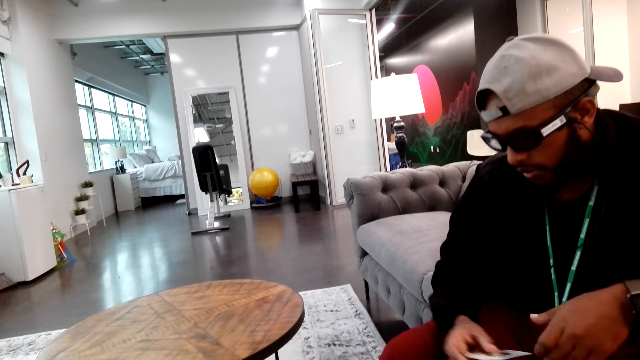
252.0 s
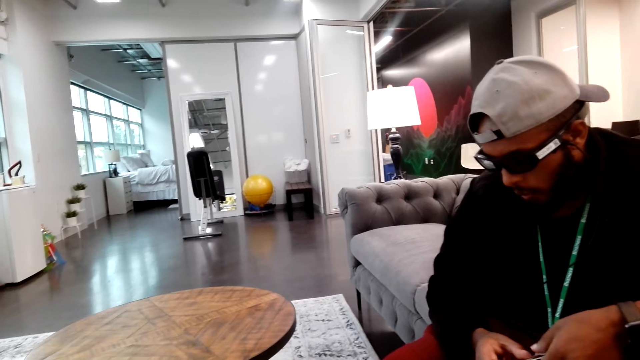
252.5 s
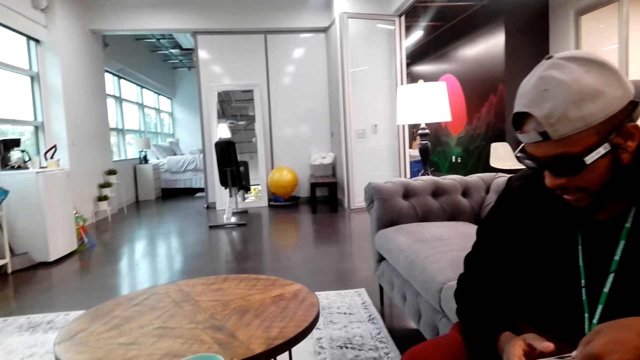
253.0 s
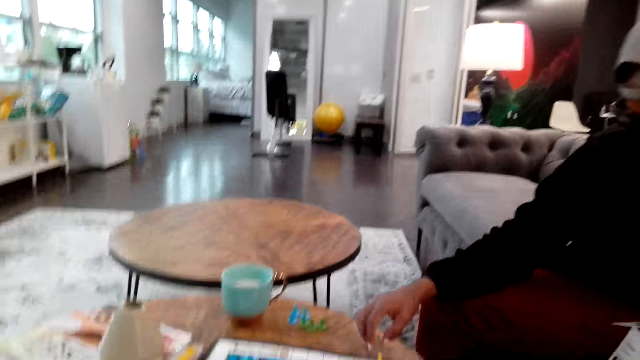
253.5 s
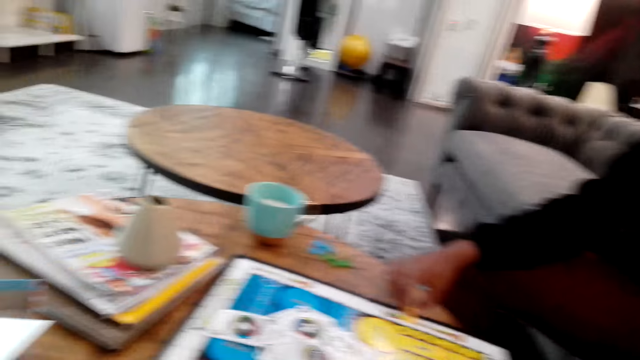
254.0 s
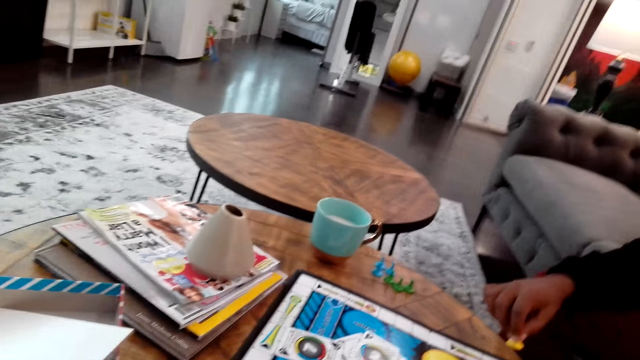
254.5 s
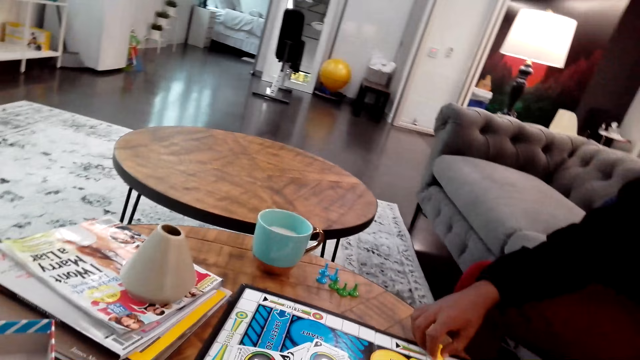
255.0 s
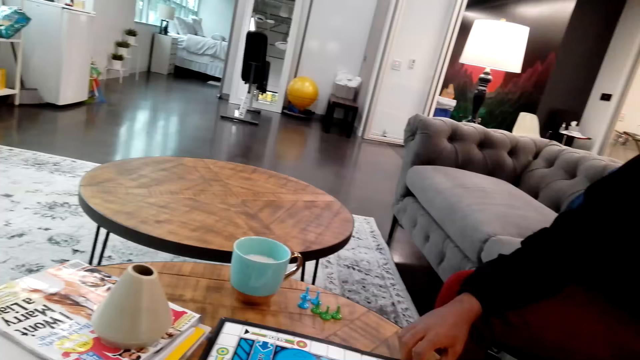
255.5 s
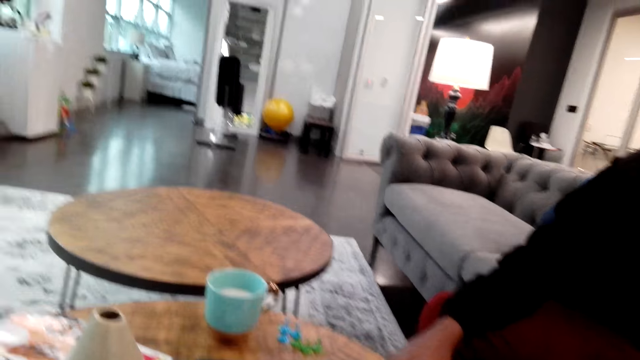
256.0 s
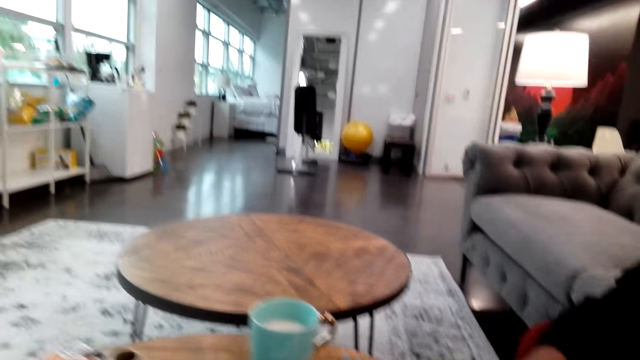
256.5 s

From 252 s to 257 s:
The man moves a chessman and plays chess.

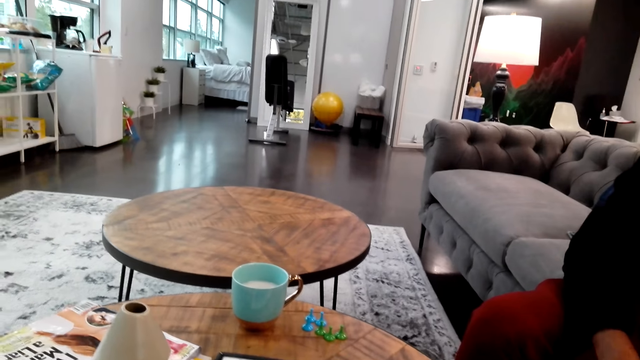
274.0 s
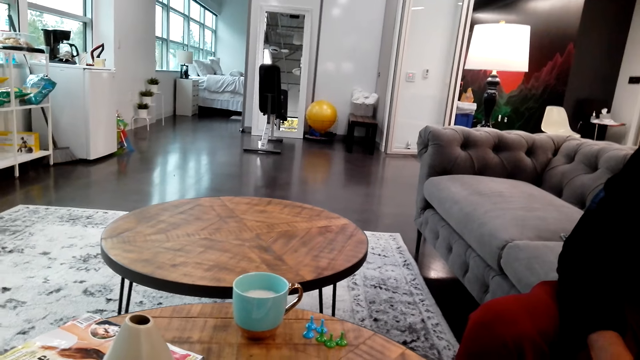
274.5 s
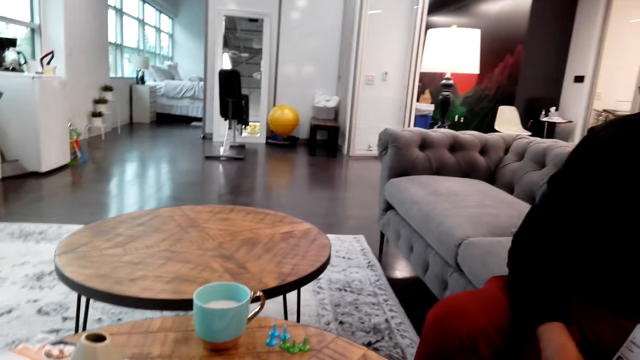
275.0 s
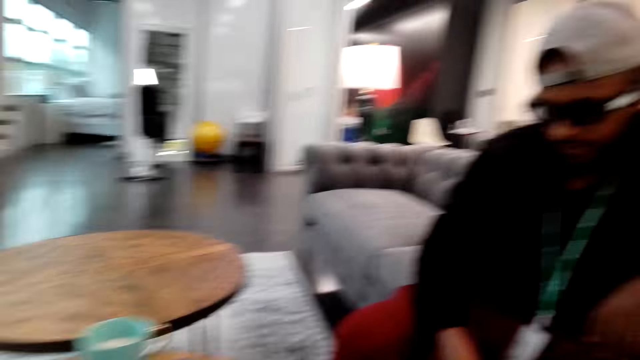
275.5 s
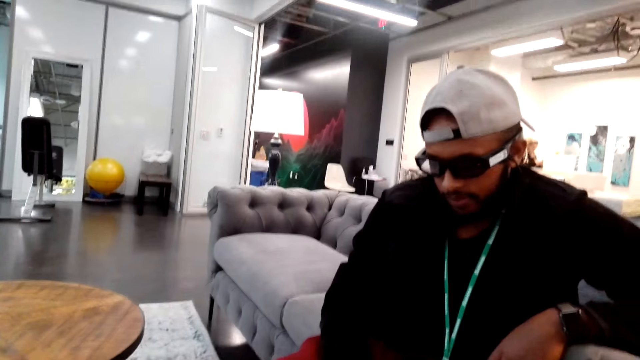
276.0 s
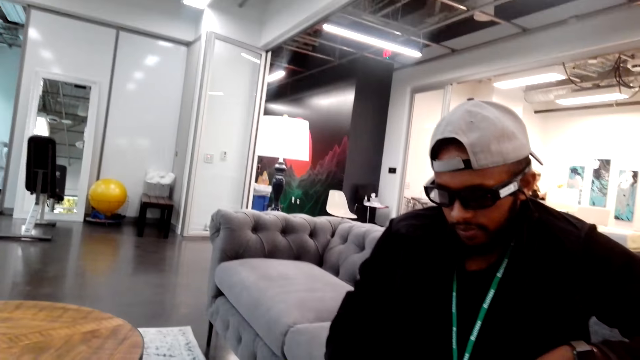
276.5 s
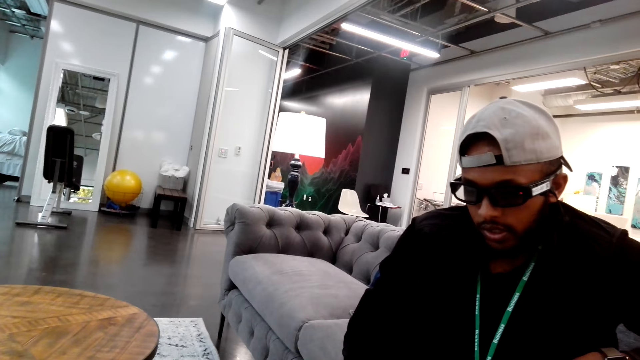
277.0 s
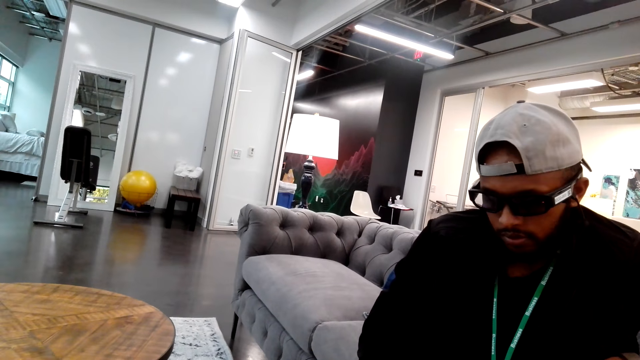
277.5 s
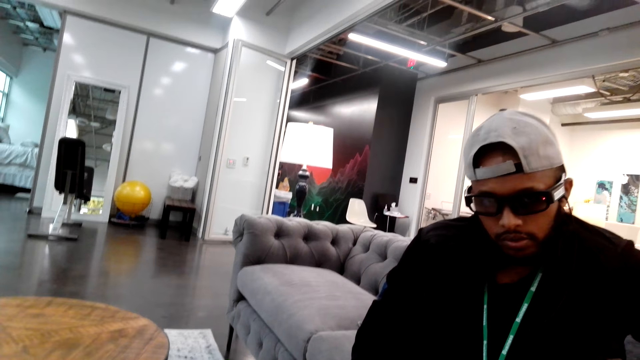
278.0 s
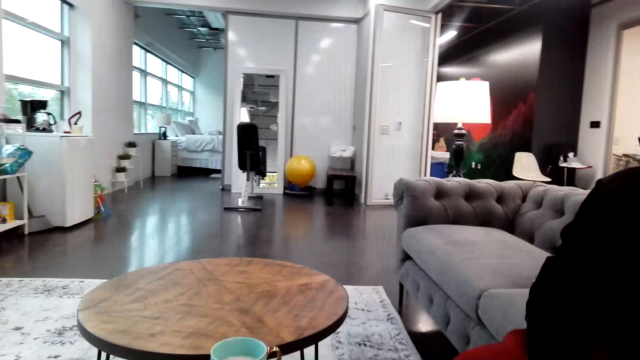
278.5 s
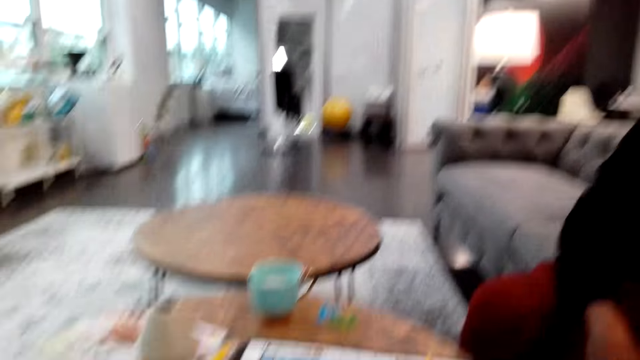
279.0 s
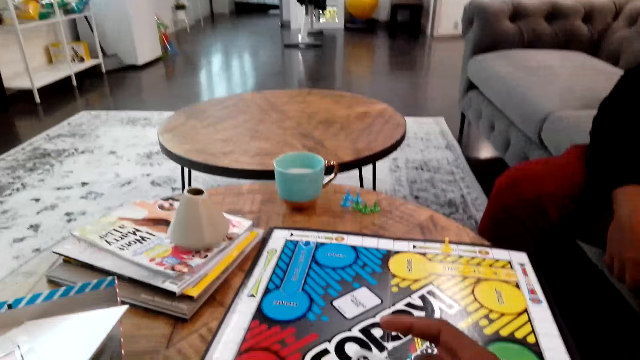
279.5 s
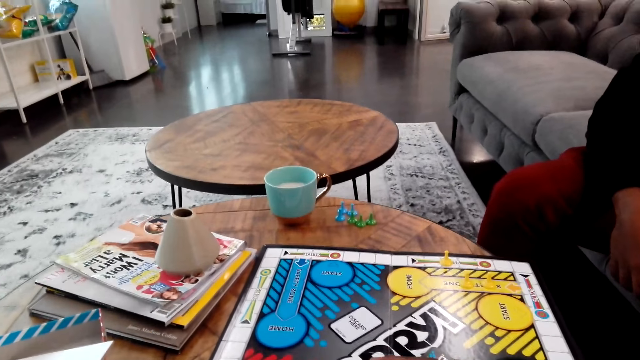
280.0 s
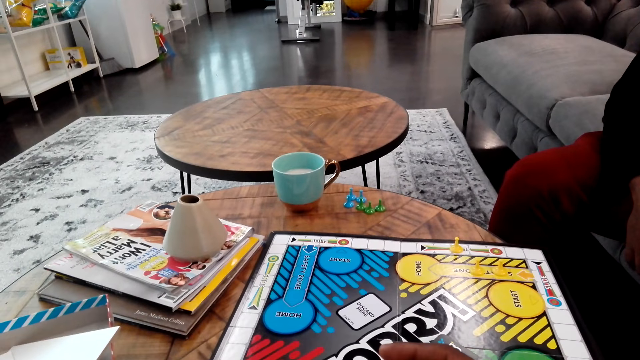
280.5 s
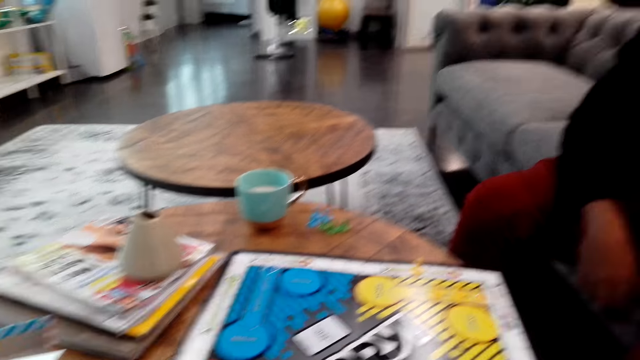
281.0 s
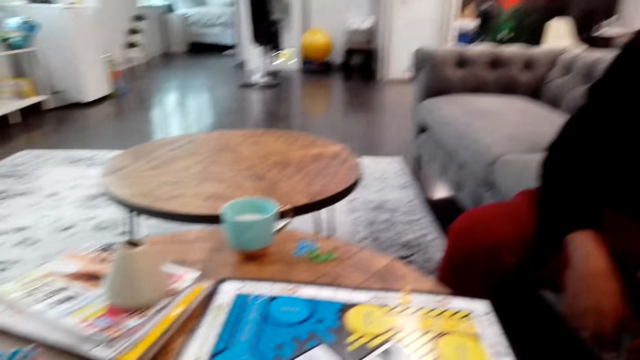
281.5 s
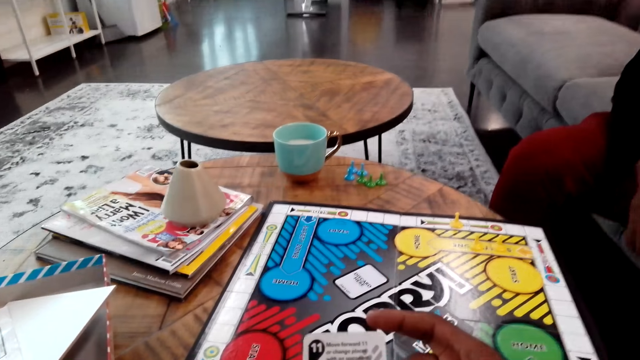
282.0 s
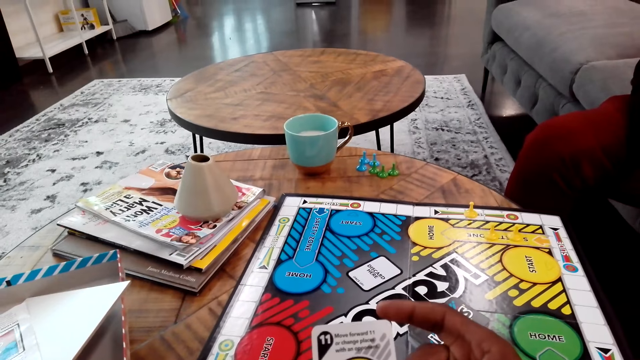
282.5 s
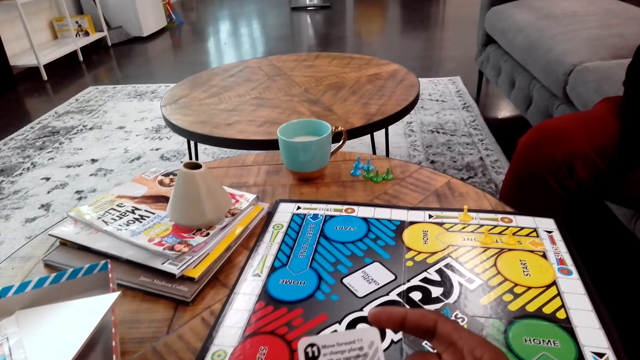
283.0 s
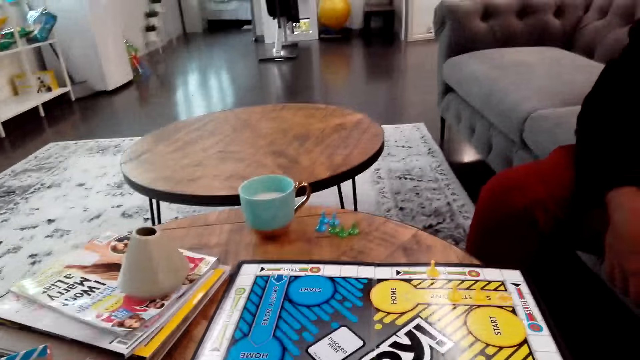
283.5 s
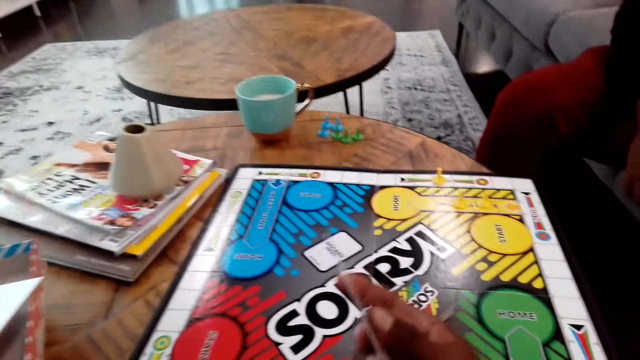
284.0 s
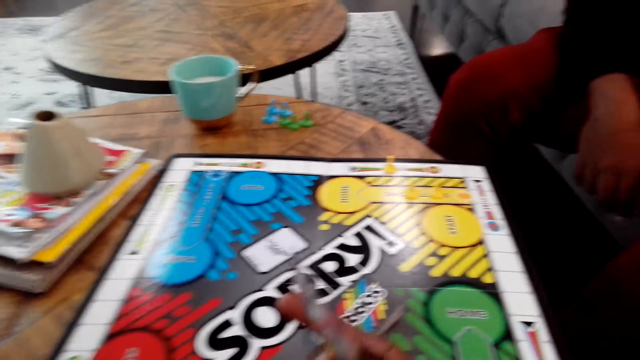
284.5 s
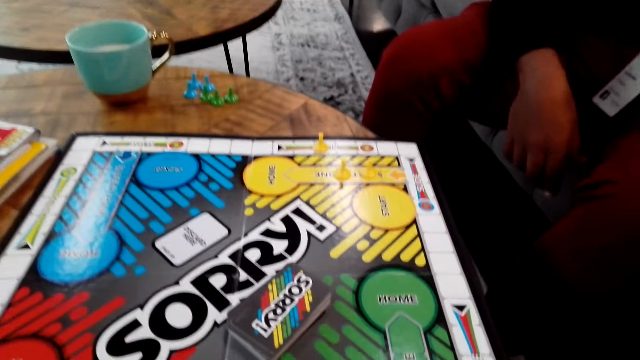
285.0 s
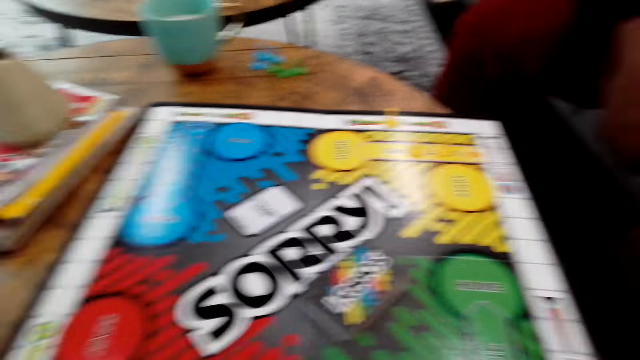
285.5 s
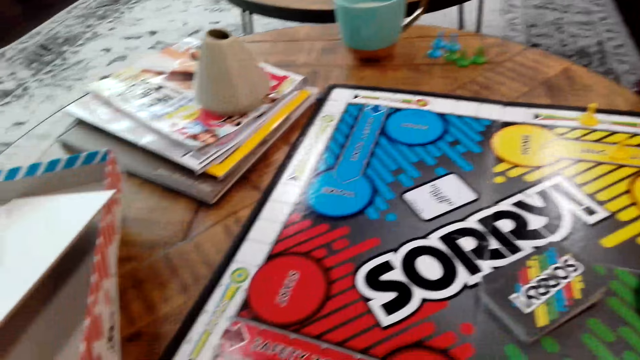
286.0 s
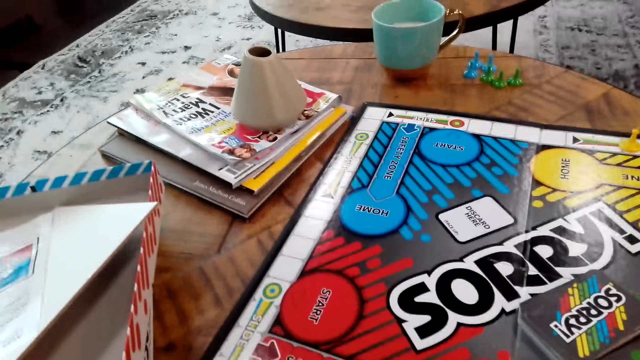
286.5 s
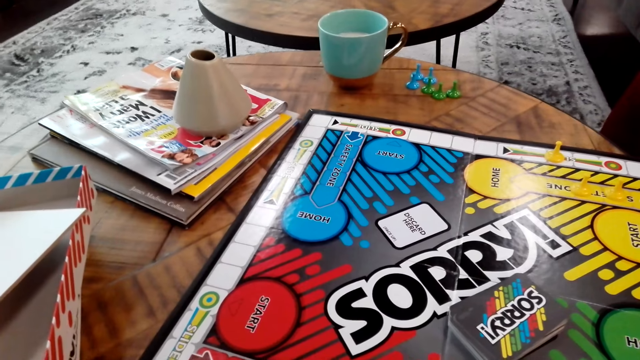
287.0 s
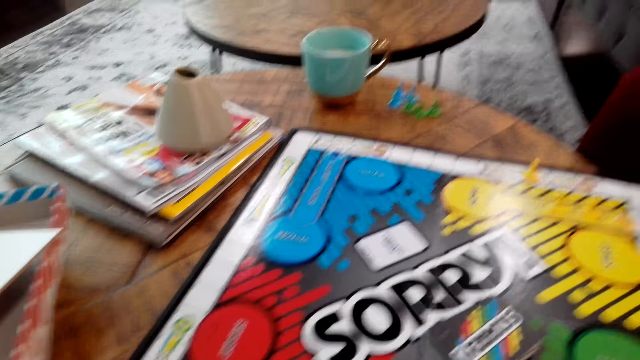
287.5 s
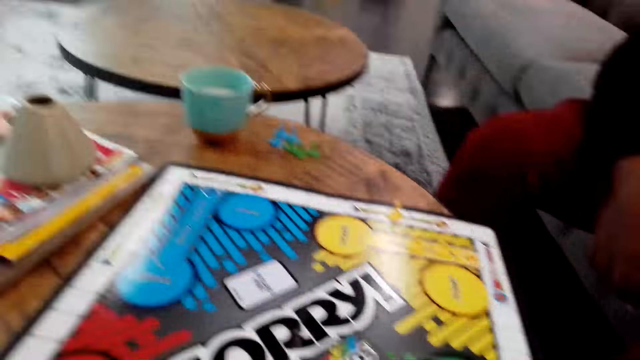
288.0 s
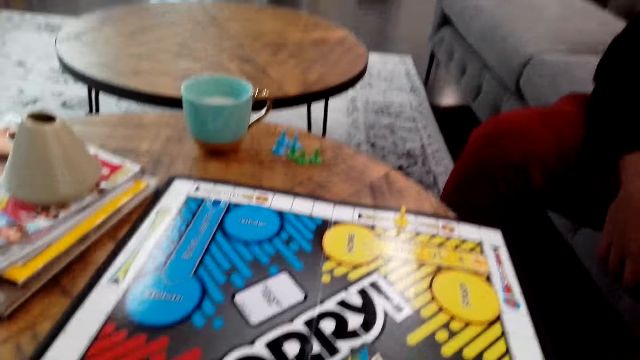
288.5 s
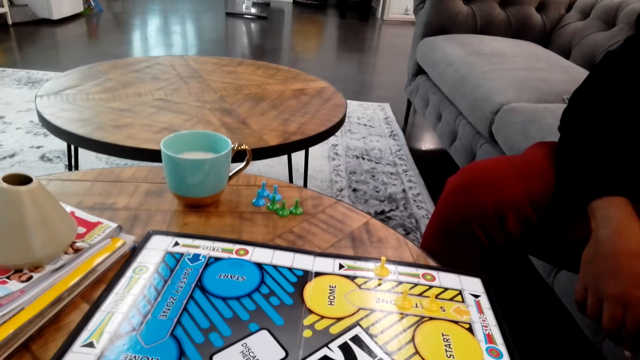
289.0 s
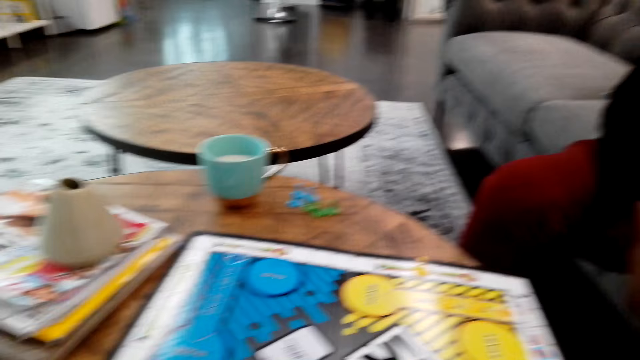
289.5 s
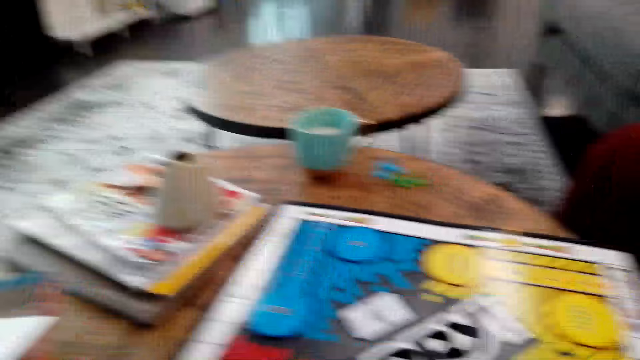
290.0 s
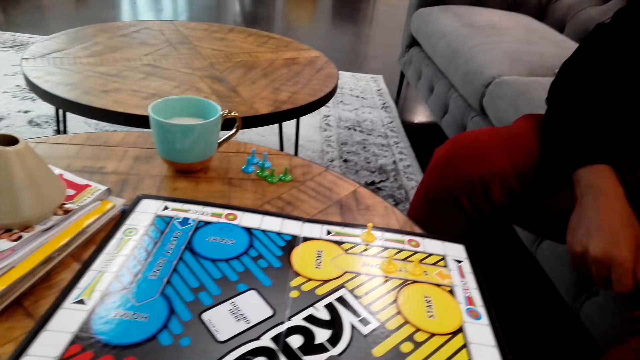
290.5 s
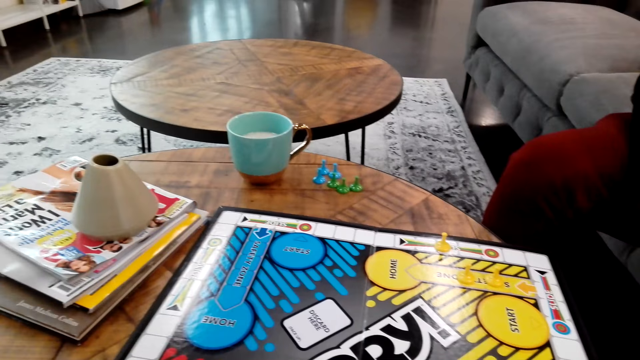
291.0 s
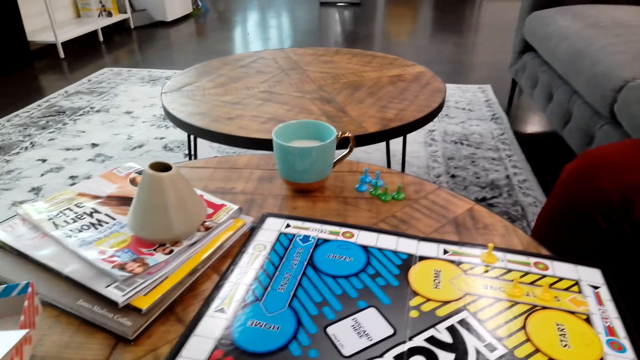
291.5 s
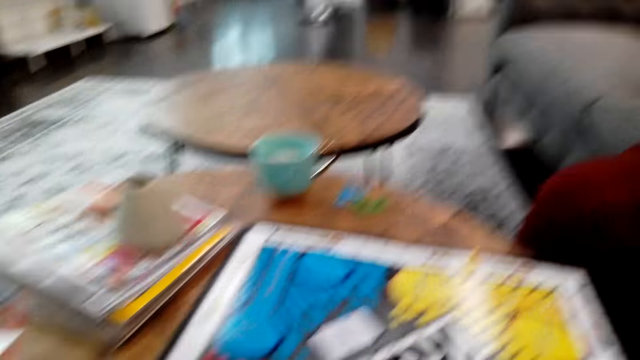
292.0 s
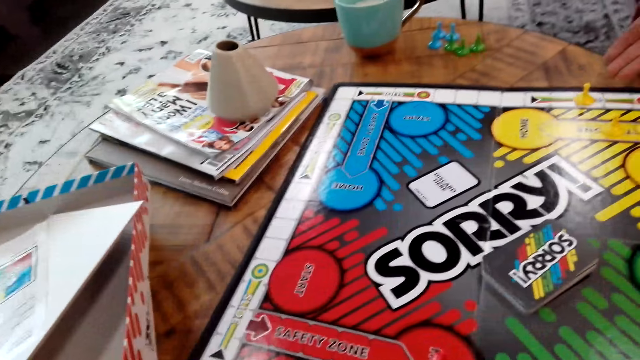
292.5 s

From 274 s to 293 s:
The camera wearer looks around. He looks at the man. He looks at a card. He holds the card on his hand.
